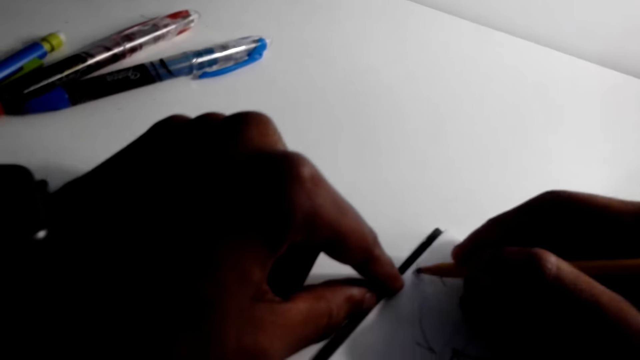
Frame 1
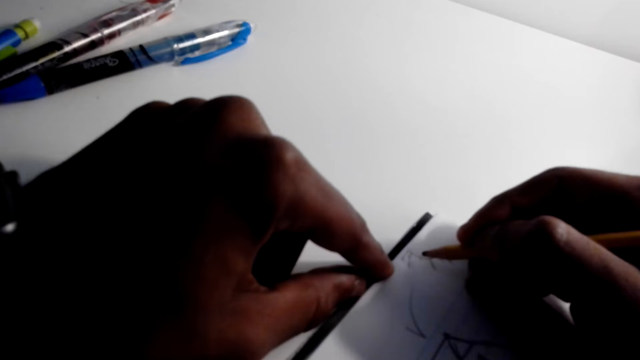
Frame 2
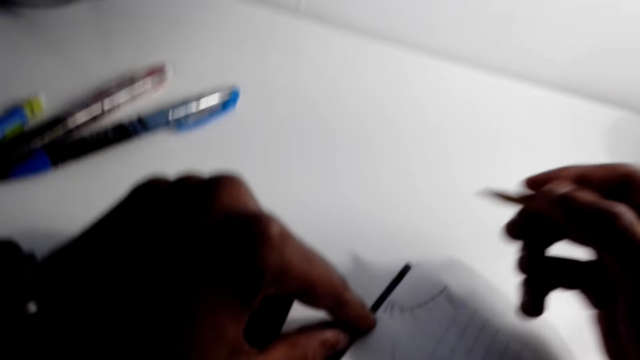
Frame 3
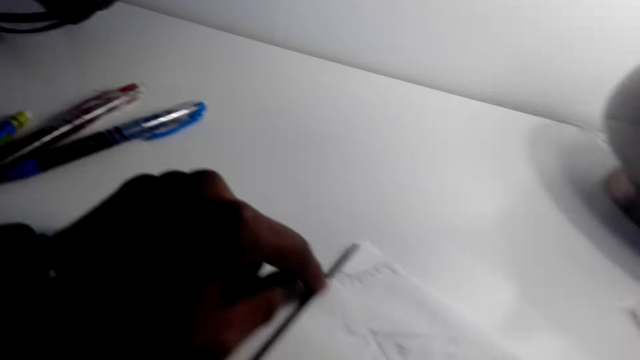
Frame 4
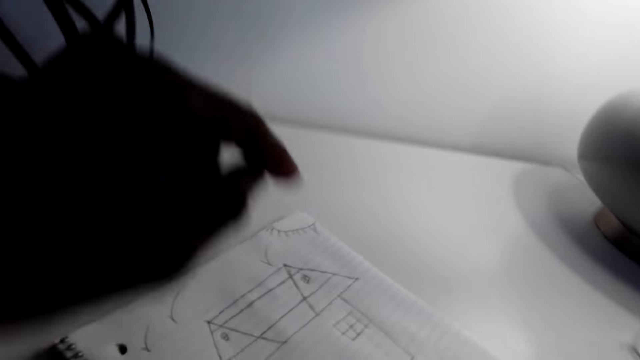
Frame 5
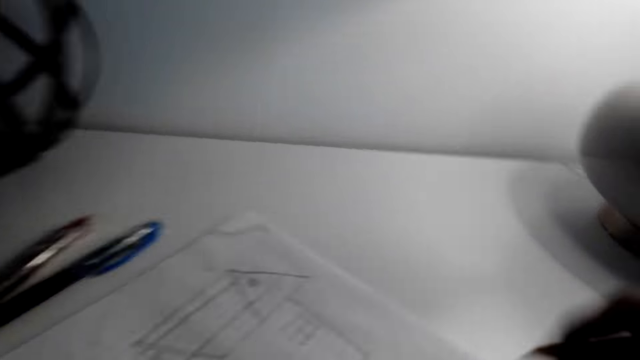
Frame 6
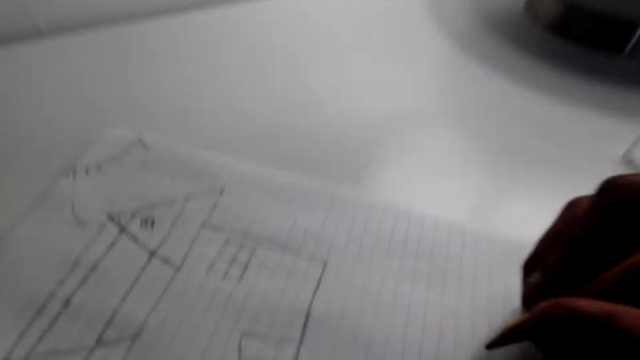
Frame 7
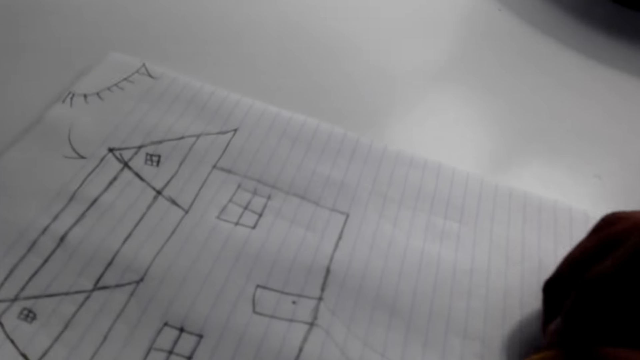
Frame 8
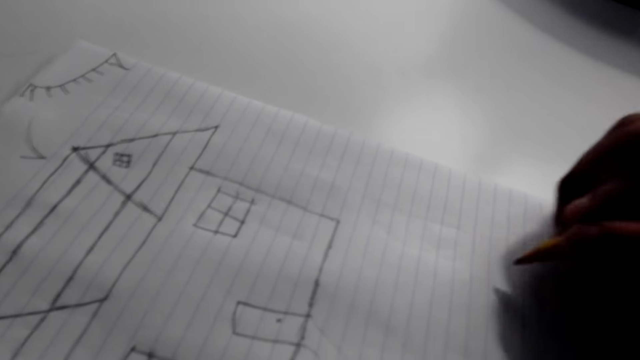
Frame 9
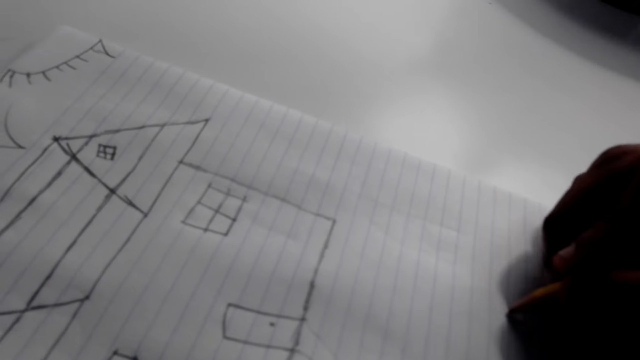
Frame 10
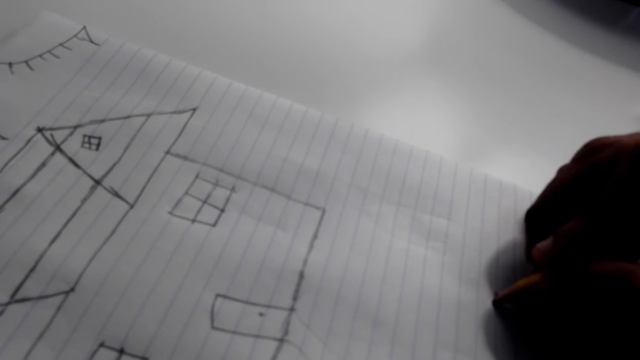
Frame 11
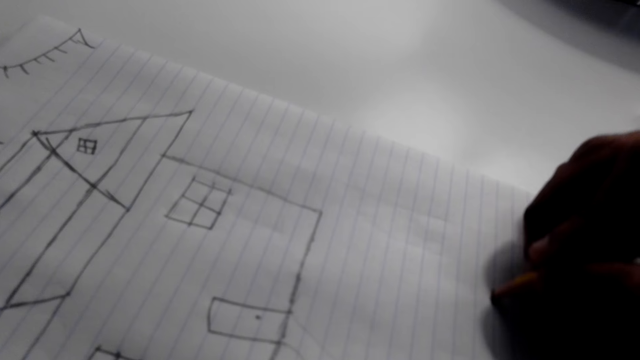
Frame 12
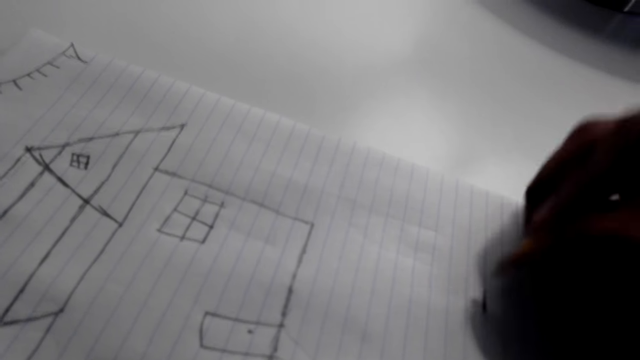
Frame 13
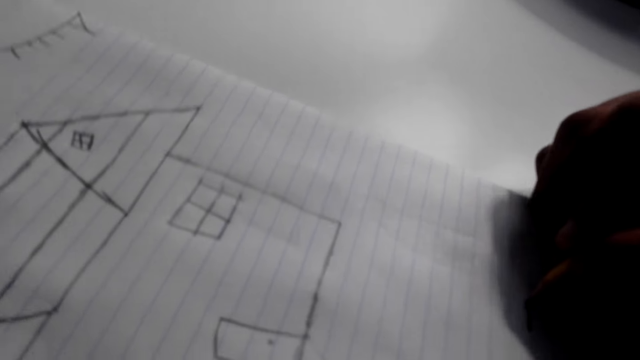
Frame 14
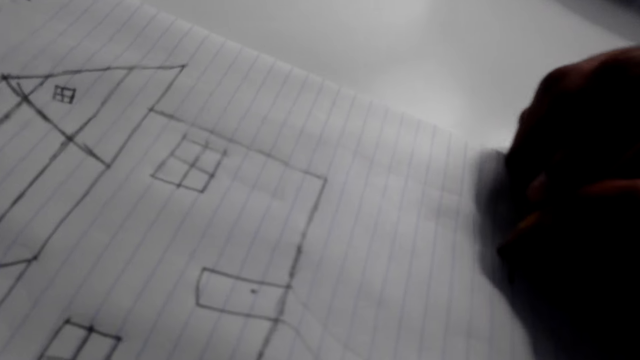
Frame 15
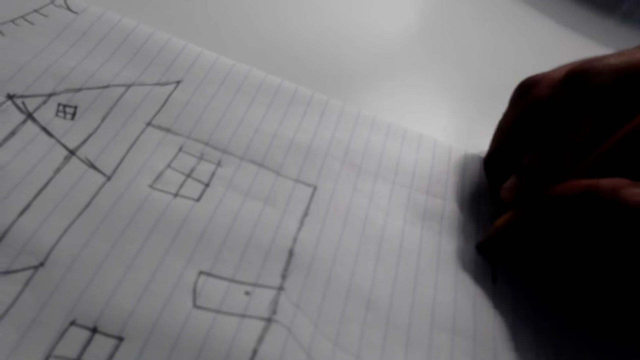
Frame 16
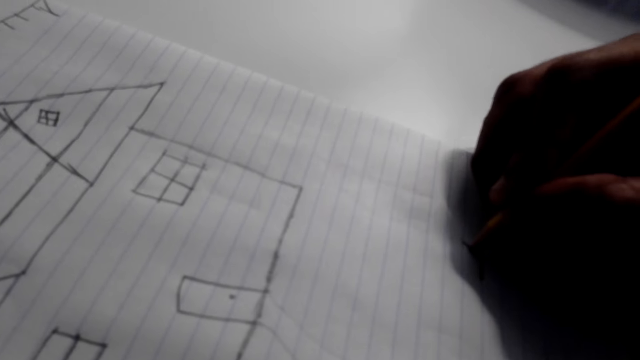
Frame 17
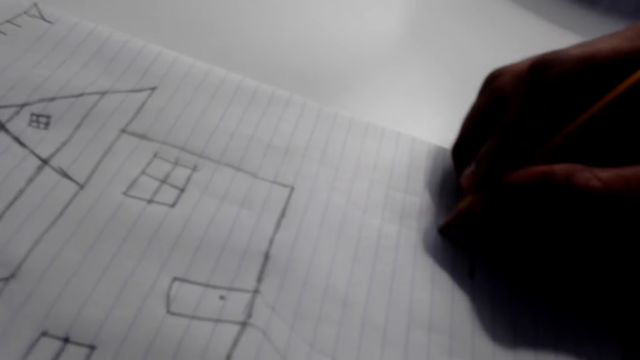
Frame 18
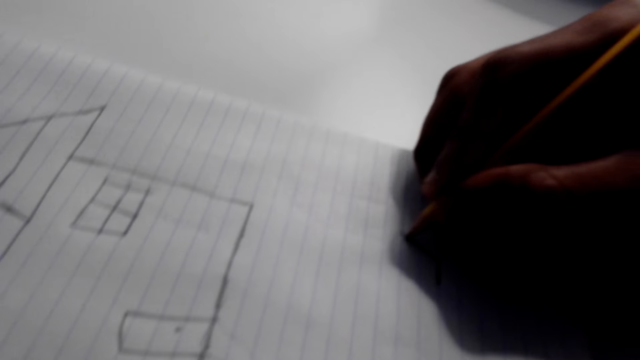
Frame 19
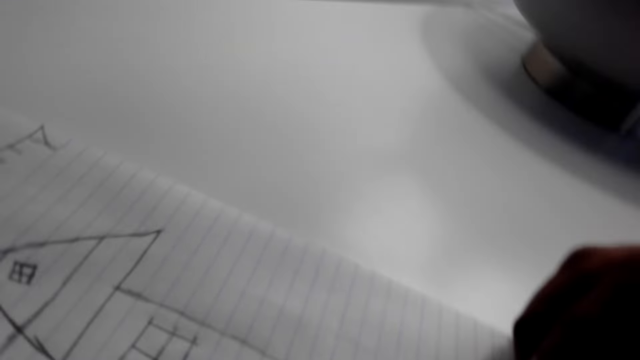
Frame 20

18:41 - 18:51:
The camera wearer moves at the bottom of the book. They draw a structure of a house at the bottom of the paper.

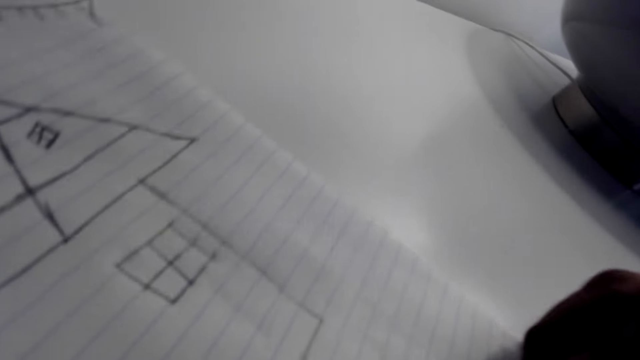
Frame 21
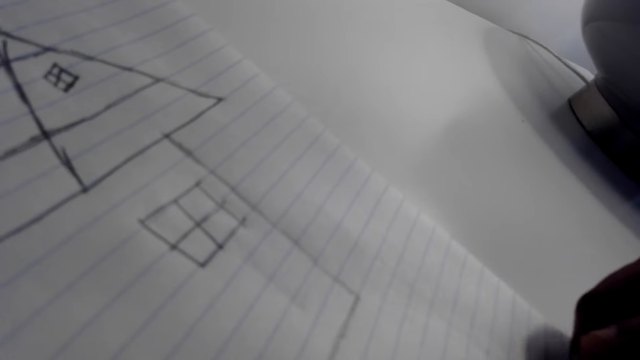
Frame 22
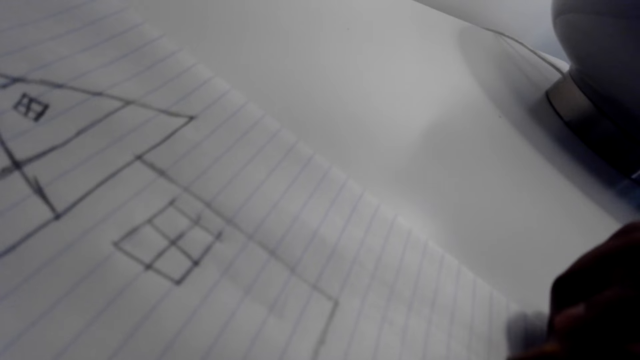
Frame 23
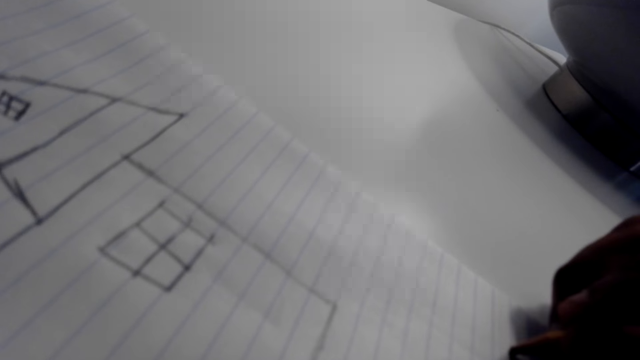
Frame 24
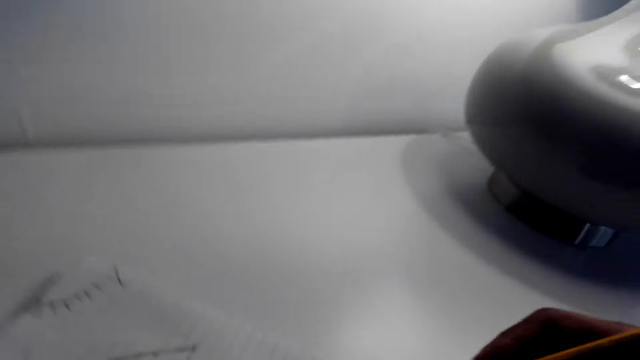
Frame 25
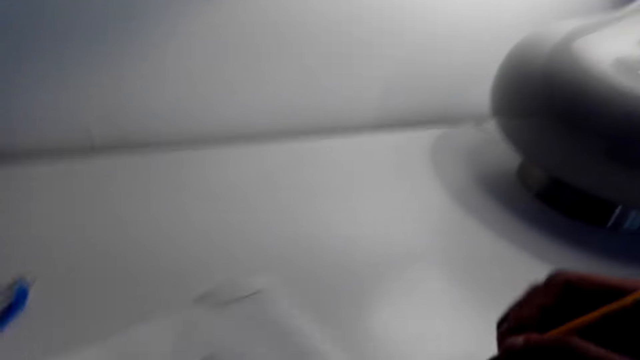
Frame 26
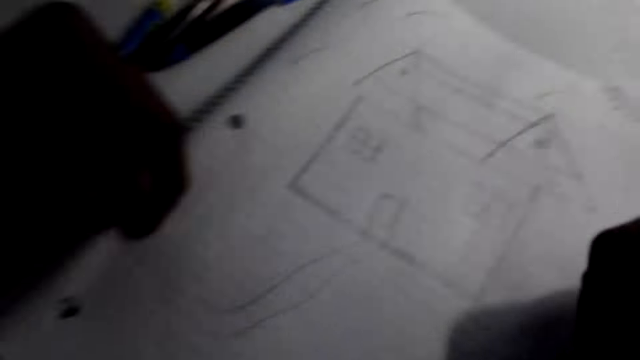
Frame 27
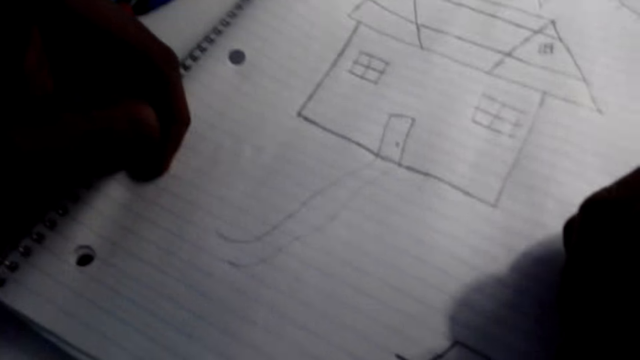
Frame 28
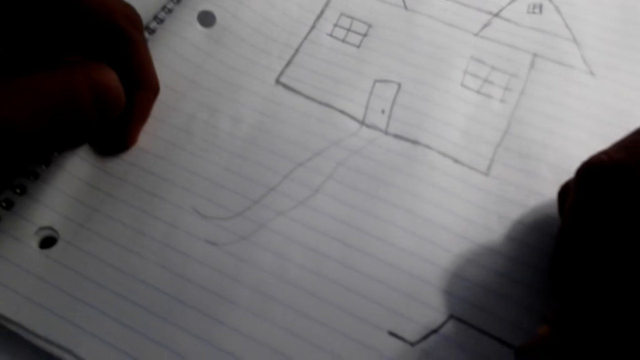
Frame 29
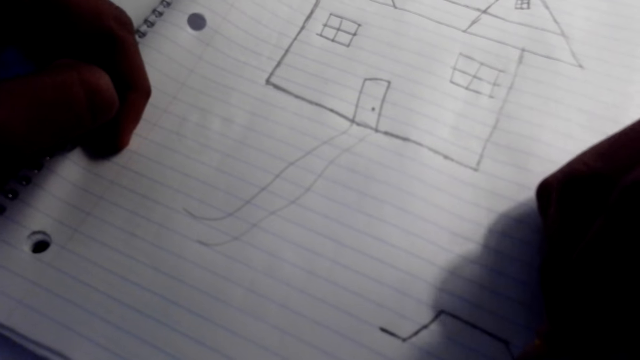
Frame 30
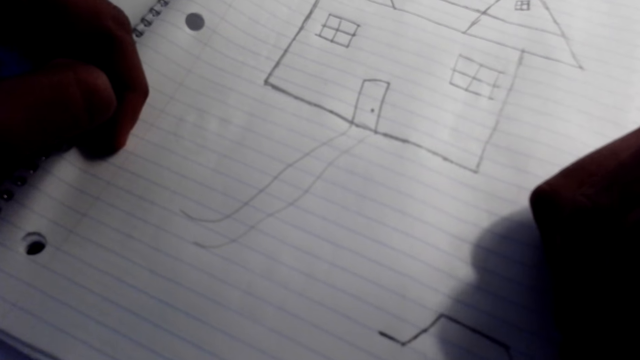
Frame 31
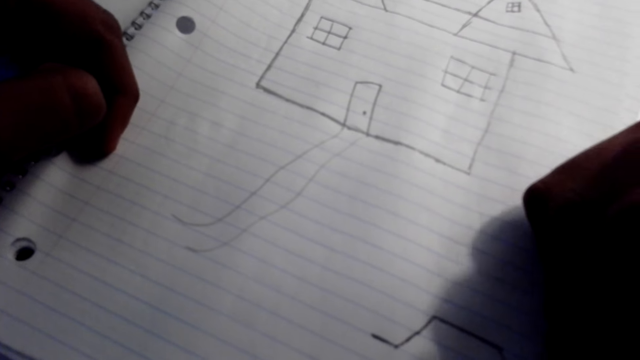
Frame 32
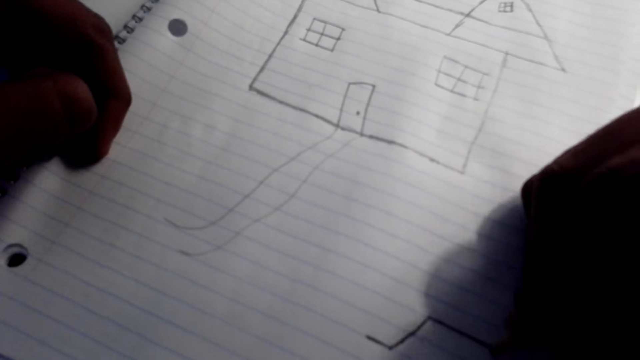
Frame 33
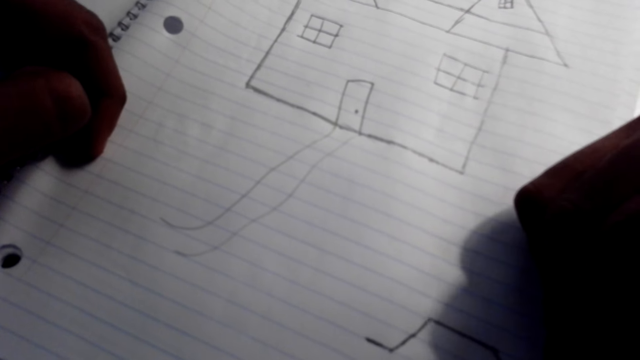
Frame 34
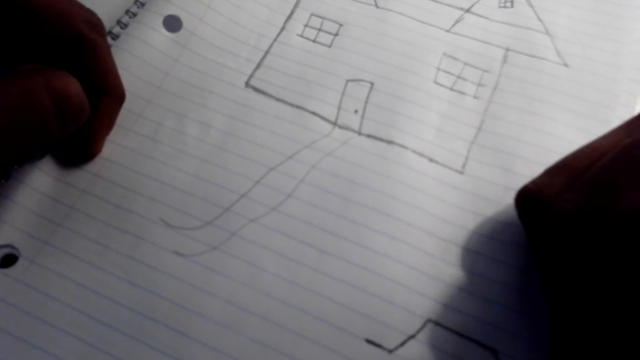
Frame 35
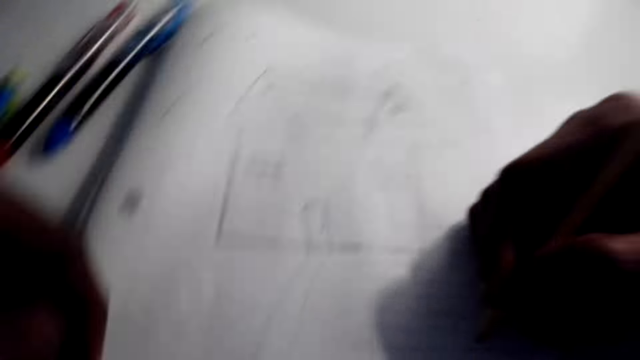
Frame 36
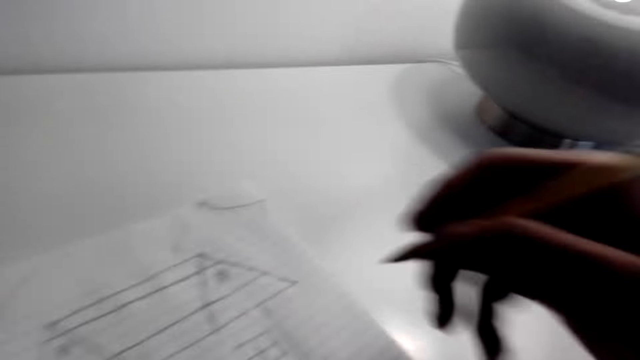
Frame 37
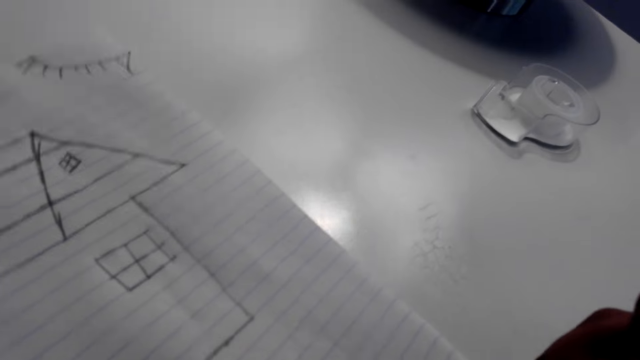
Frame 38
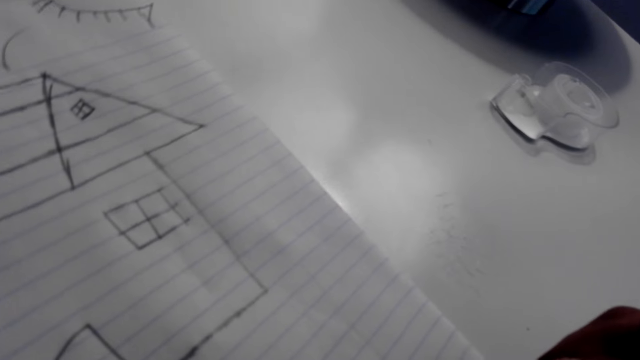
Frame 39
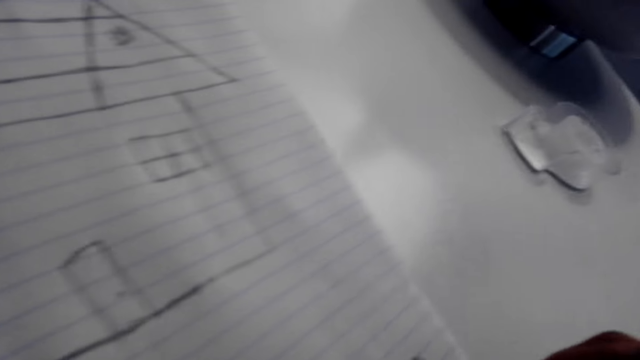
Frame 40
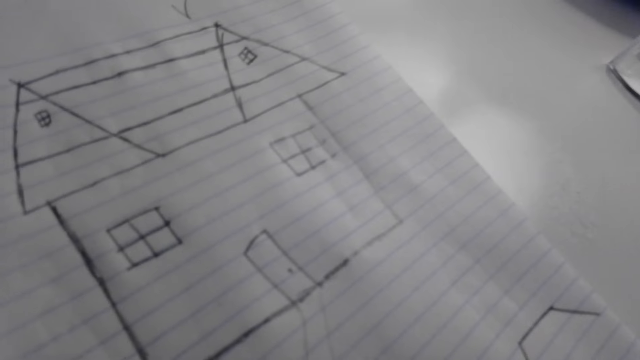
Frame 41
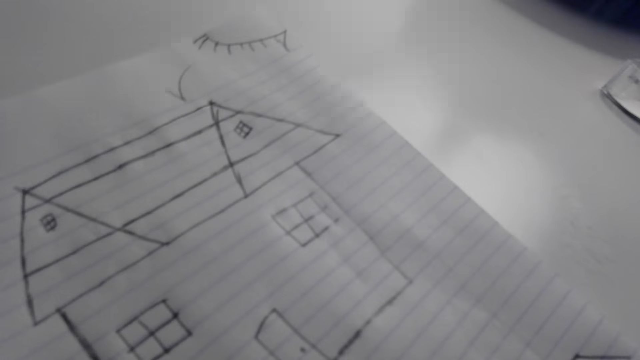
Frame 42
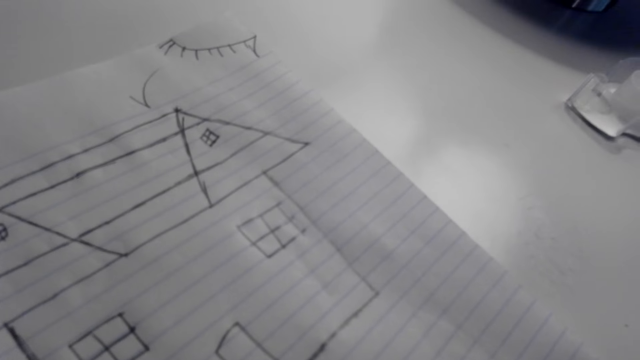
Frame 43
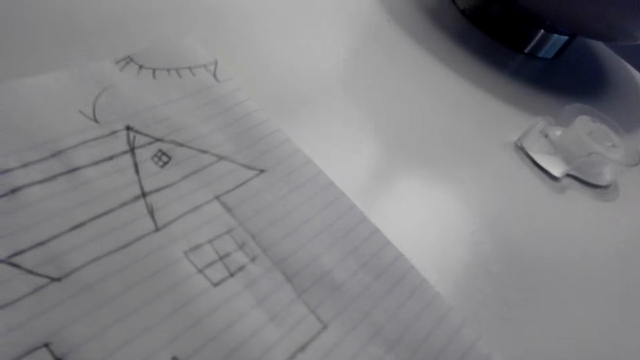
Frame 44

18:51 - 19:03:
The camera wearer moves at the bottom of the book. They draw a structure of a house.
